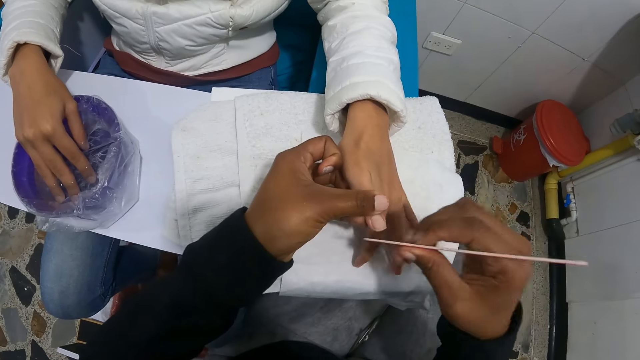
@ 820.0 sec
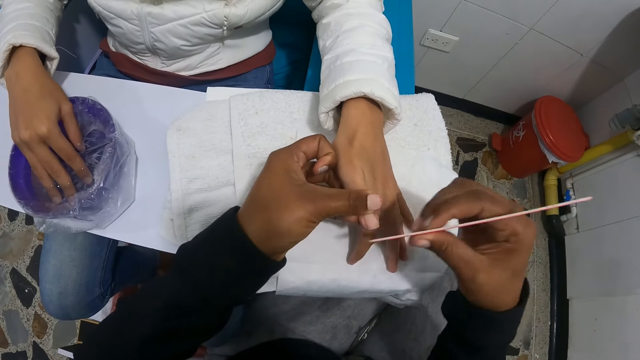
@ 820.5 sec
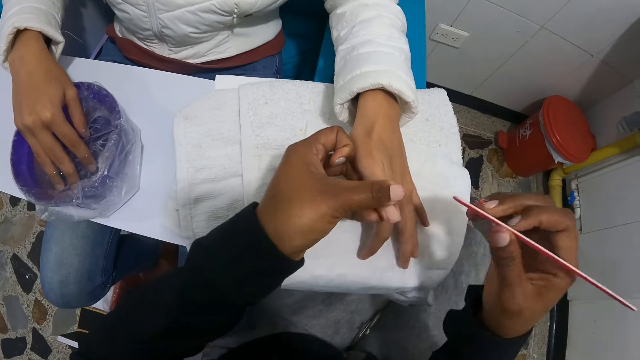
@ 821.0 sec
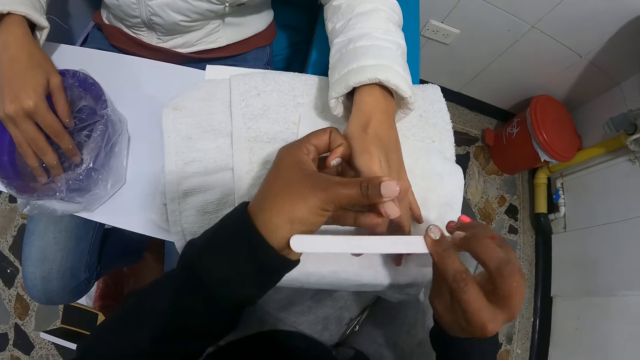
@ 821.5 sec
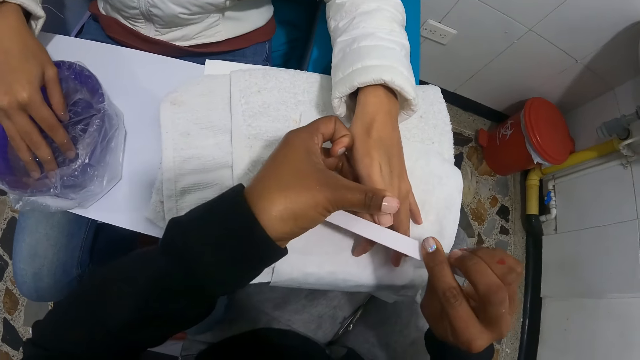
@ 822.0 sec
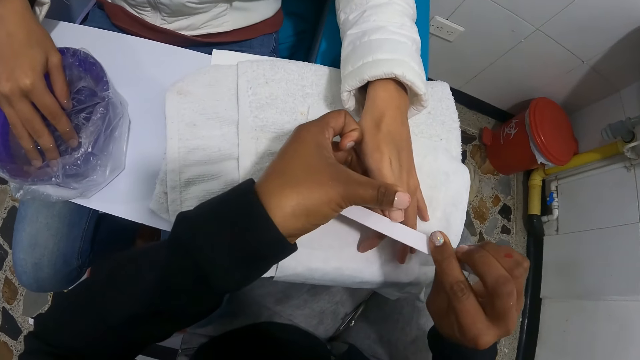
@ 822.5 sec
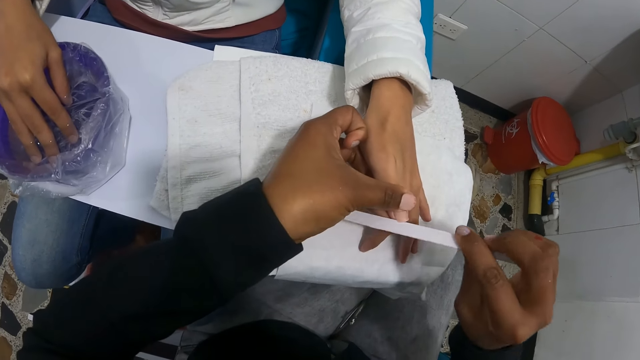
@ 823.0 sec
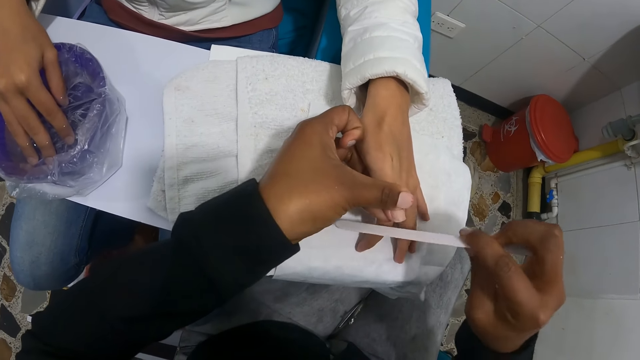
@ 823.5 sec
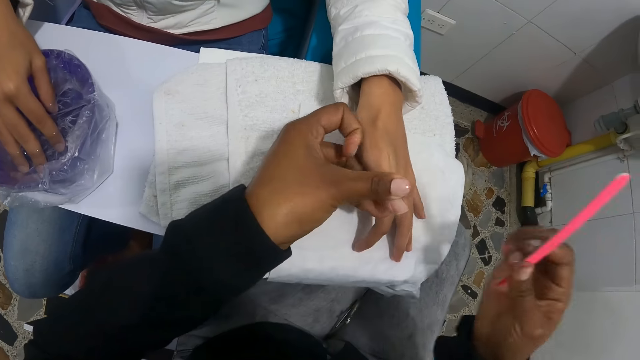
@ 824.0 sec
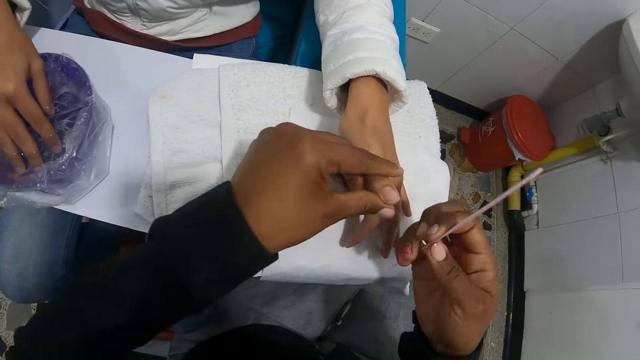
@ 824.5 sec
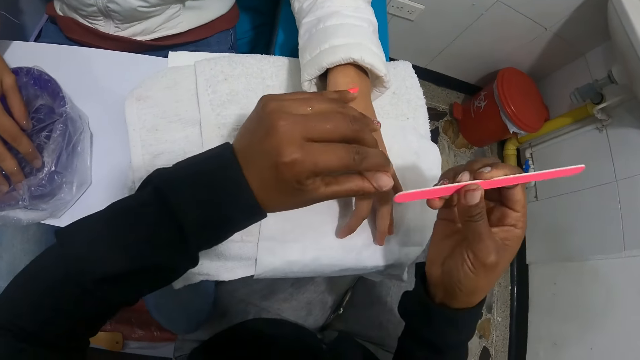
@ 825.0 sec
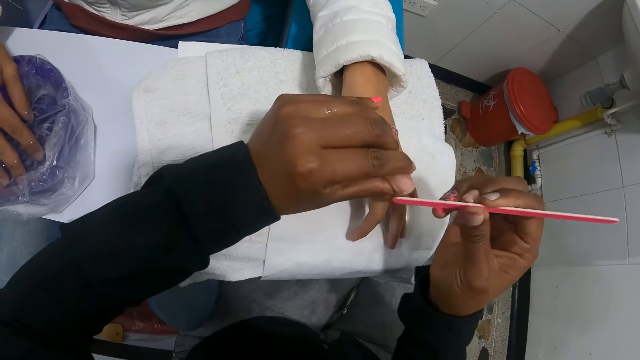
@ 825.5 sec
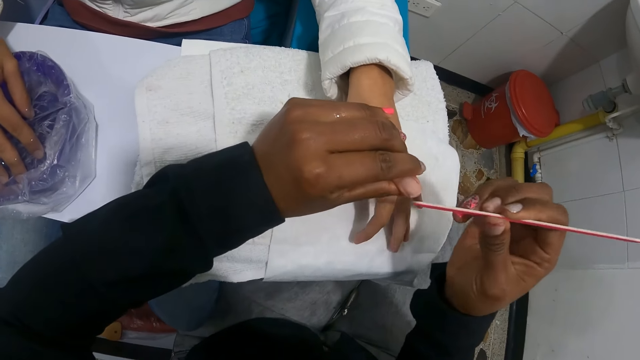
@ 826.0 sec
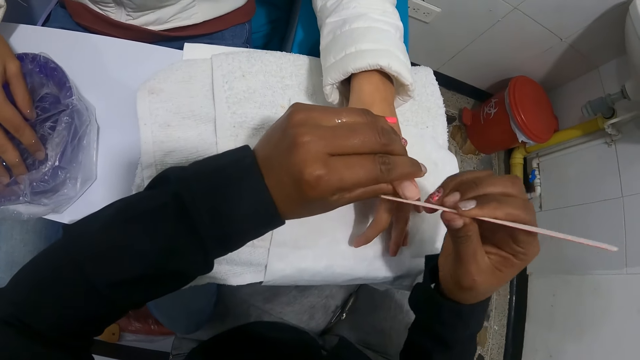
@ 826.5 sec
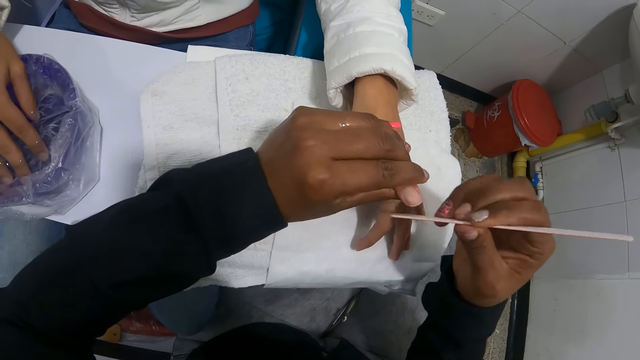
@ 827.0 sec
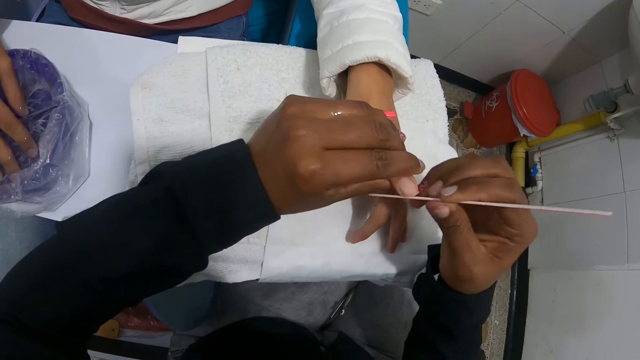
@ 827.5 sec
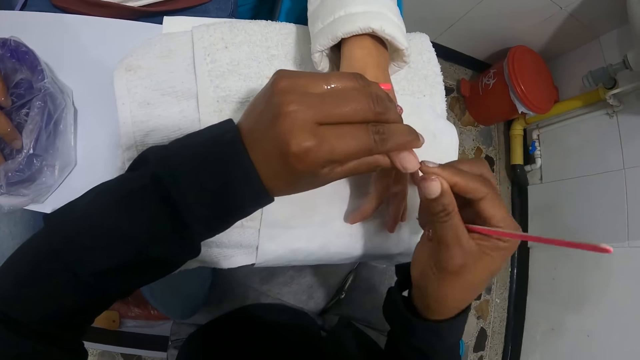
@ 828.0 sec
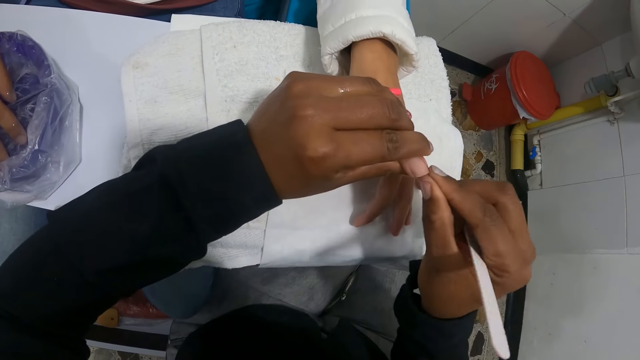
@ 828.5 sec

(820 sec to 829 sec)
The camera wearer holds the finger.

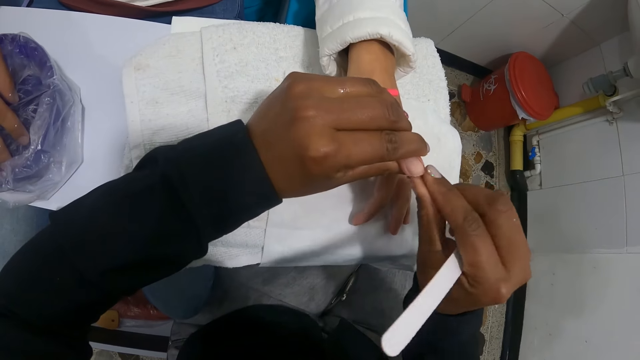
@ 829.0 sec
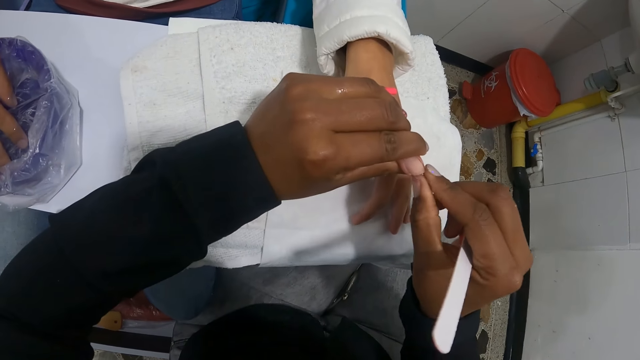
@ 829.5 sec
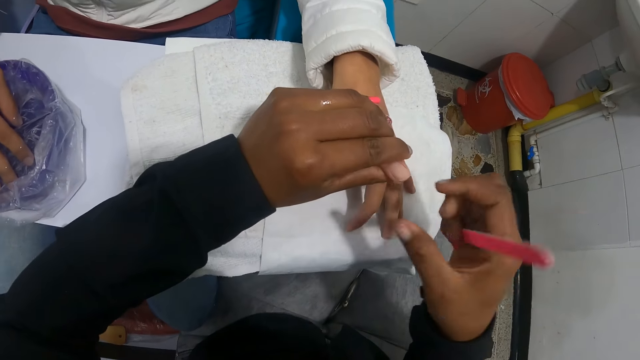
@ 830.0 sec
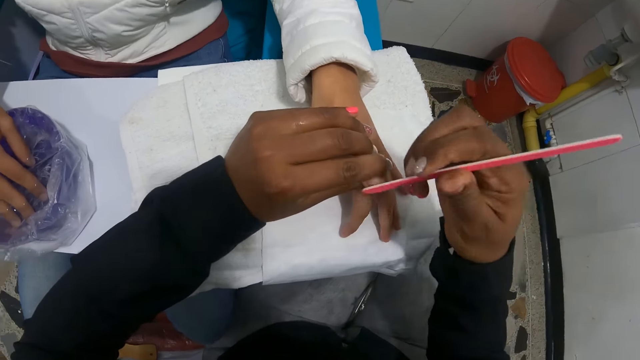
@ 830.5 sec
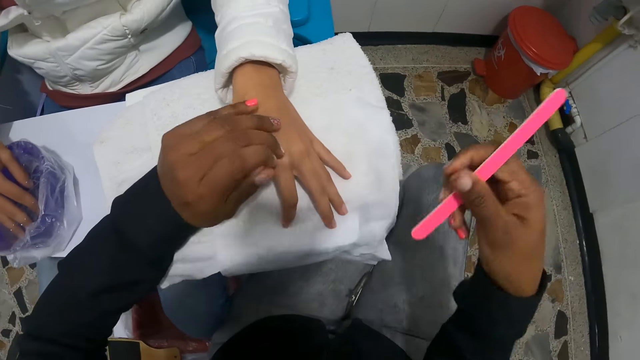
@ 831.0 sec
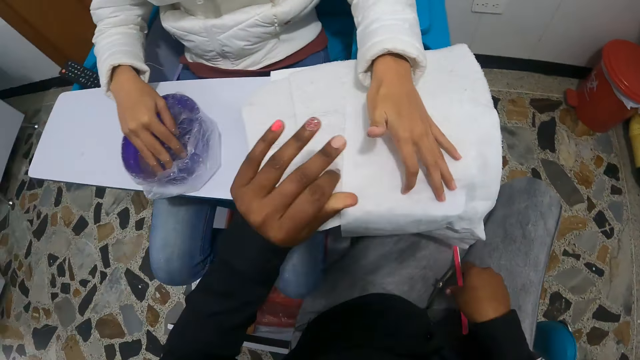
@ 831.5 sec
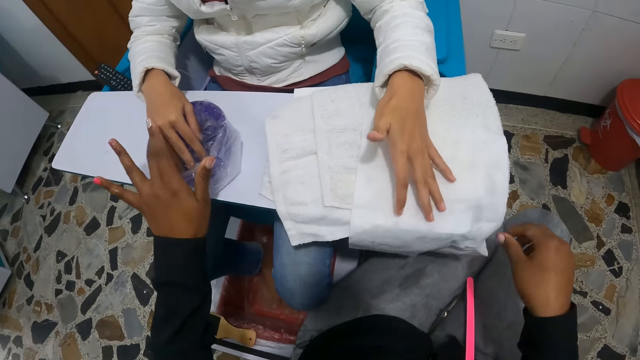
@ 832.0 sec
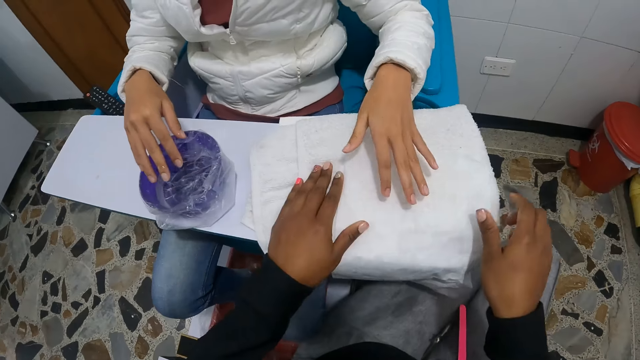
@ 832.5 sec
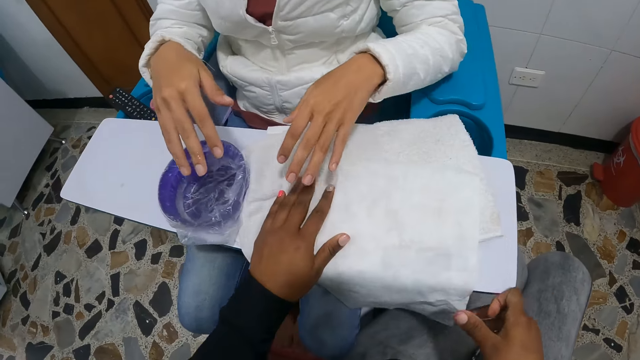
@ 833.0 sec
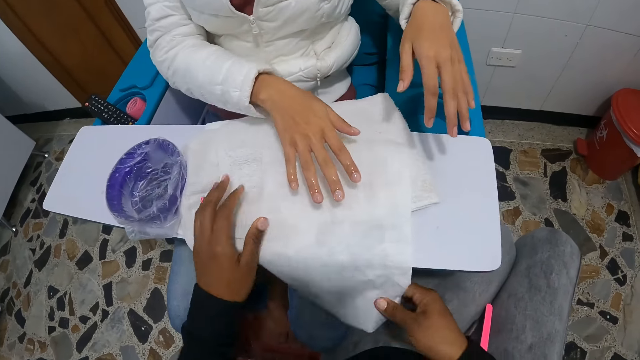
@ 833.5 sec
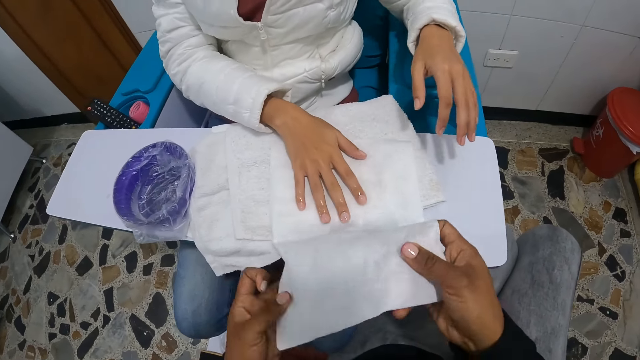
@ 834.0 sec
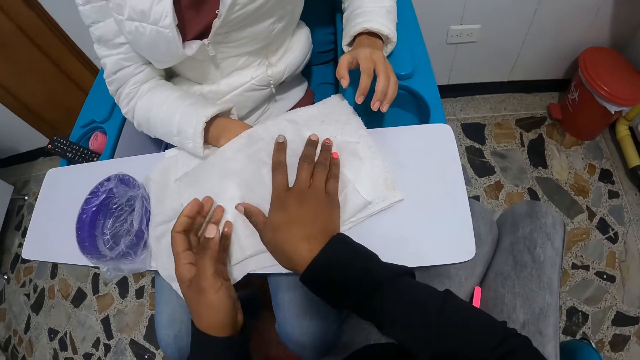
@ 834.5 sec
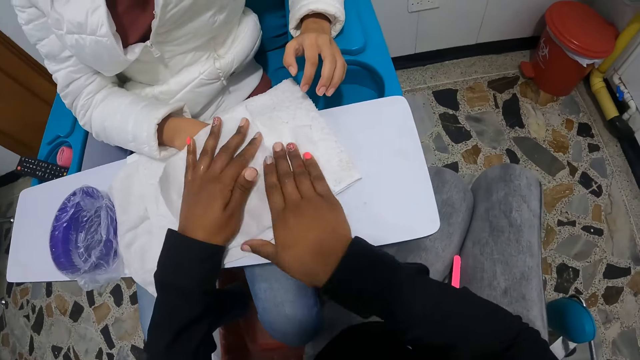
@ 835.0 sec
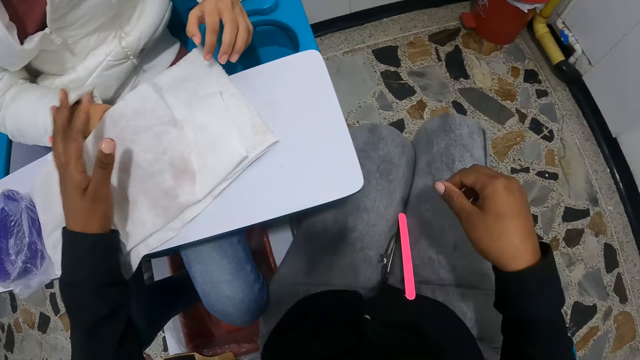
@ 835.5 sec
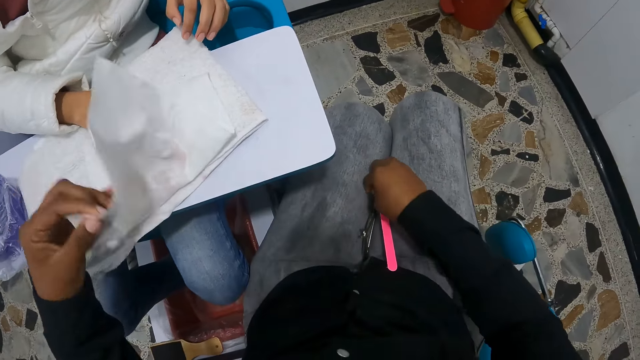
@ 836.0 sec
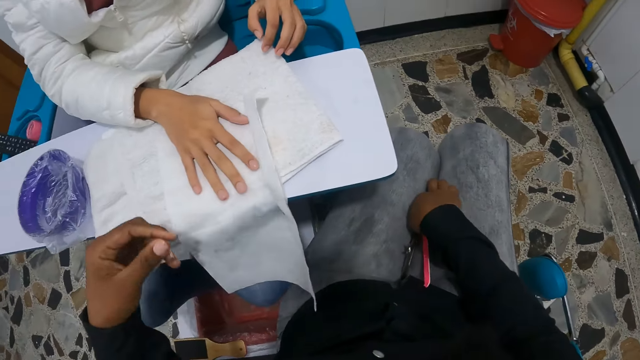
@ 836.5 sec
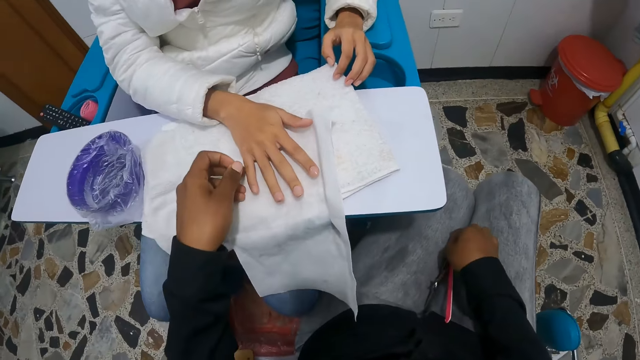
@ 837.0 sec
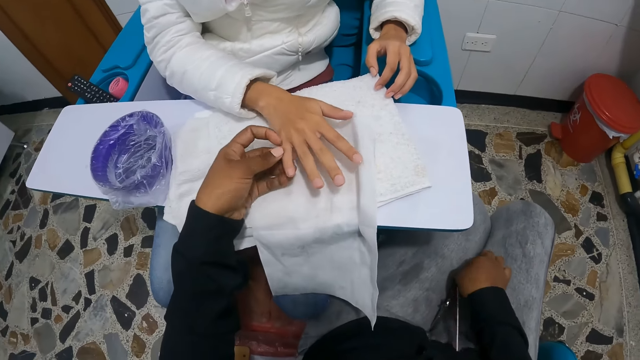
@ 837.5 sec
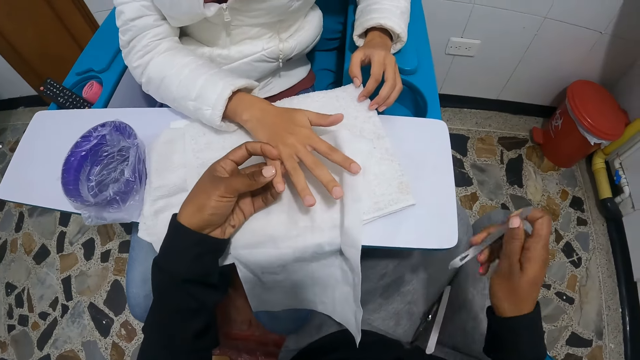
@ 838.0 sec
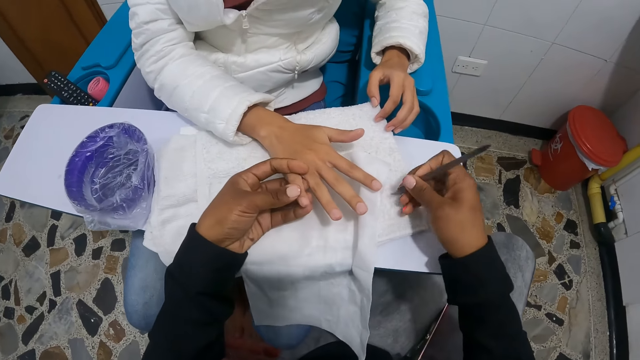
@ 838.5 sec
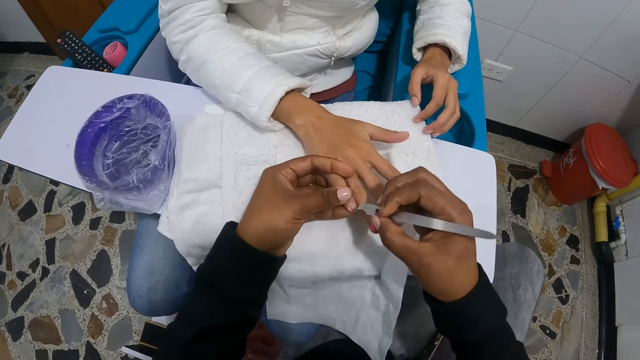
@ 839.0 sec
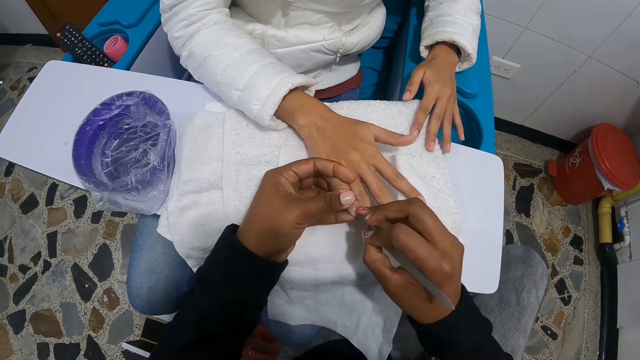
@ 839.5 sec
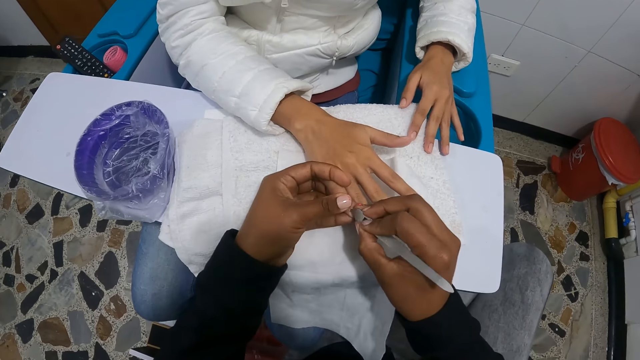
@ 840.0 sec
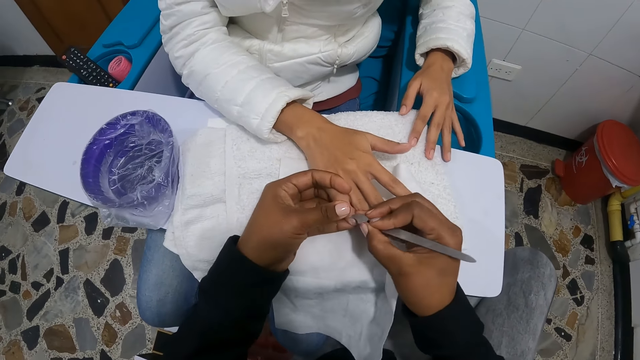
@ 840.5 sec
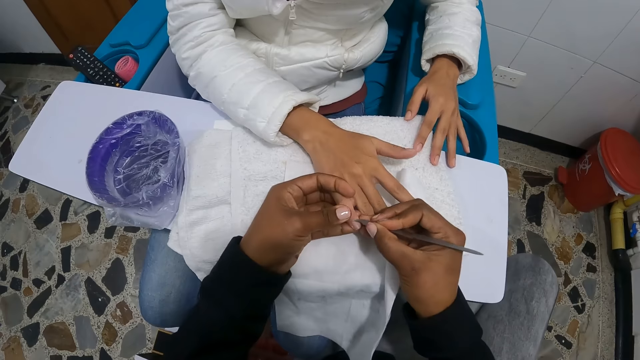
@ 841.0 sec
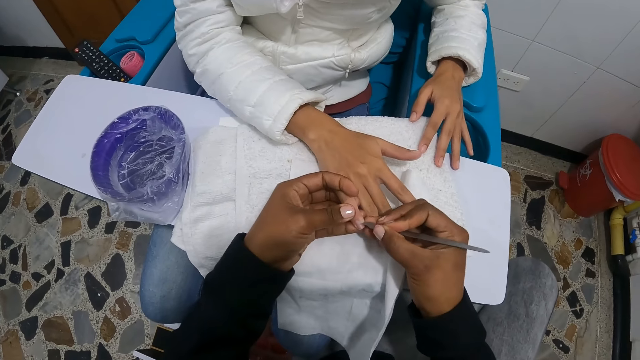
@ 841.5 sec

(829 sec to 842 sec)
The camera wearer cleans the woman's left nail with her right hand. She fixes the nails of the woman's left hand with a nail file in her right hand. She drops the nail file on her lap with her right hand. She touches the woman's right hand with her left hand. She moves the hand towel on the plank with her hands. The woman removes her right hand from the bowl and puts her hand on a cloth. The camera wearer covers the woman's right hand with the hand towel in her hands. She cleans the woman's right hand with the hand towel in her right hand. She removes the hand towel from the woman's right hand with her left hand. She lifts the woman's right hand. She picks up a cuticle pusher from her lap with her right hand. She fixes the woman's right nails with the cuticle pusher in her right hand.
